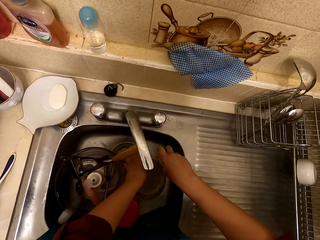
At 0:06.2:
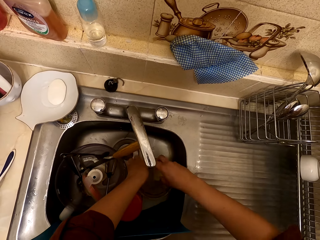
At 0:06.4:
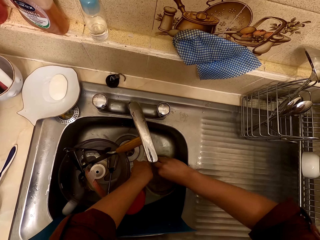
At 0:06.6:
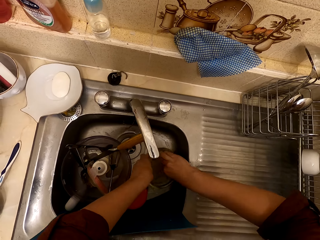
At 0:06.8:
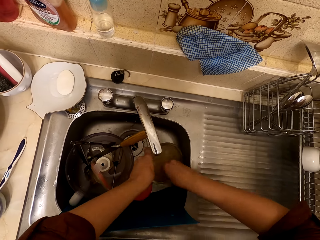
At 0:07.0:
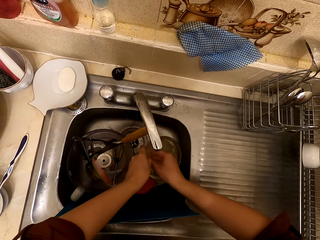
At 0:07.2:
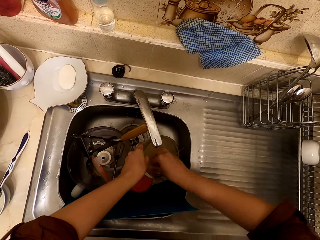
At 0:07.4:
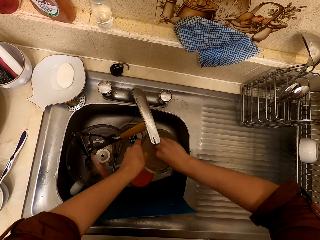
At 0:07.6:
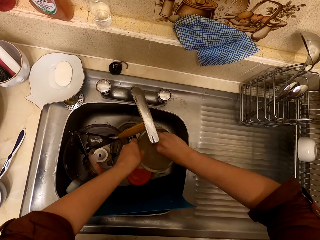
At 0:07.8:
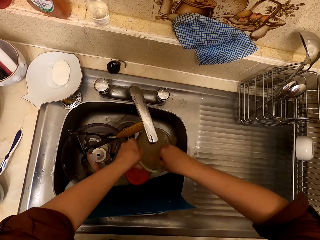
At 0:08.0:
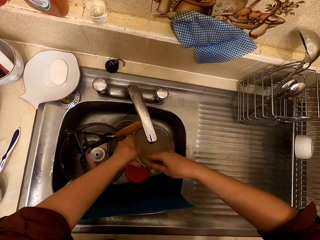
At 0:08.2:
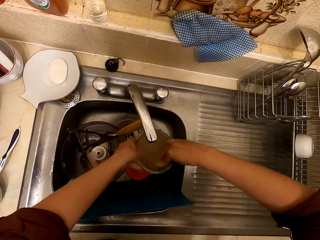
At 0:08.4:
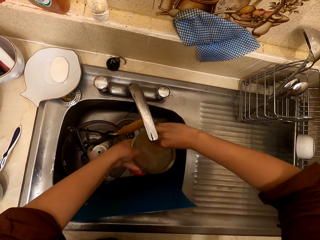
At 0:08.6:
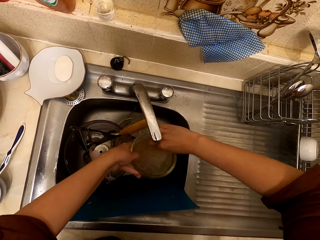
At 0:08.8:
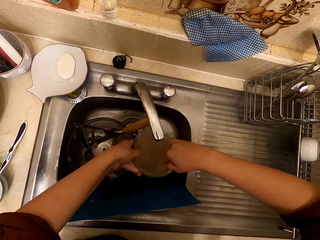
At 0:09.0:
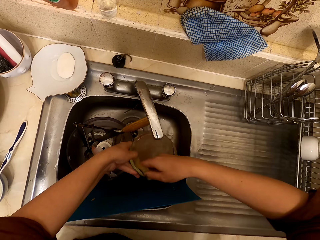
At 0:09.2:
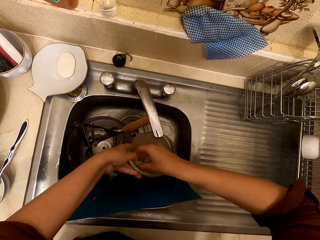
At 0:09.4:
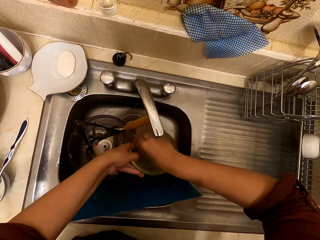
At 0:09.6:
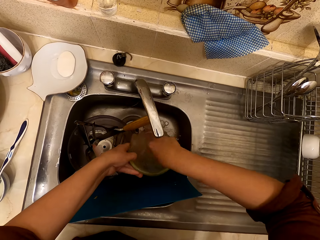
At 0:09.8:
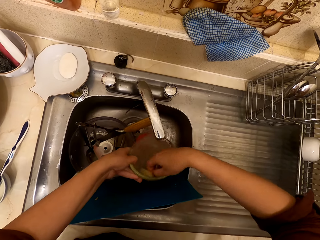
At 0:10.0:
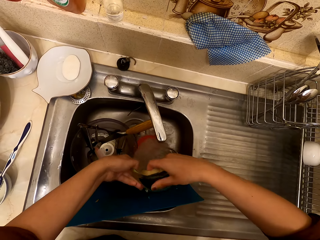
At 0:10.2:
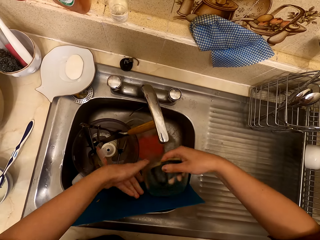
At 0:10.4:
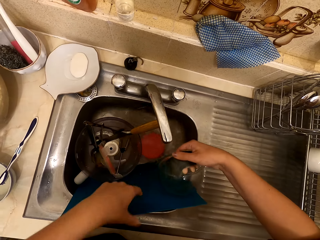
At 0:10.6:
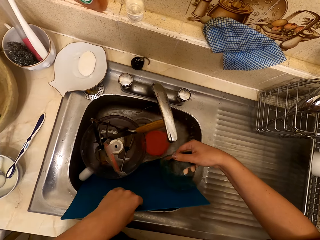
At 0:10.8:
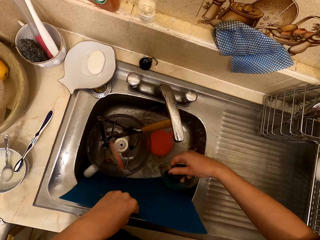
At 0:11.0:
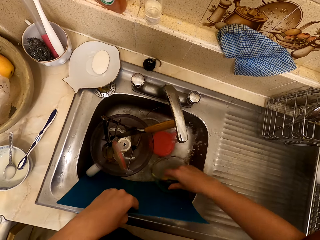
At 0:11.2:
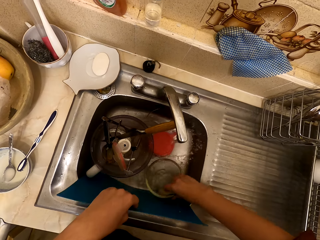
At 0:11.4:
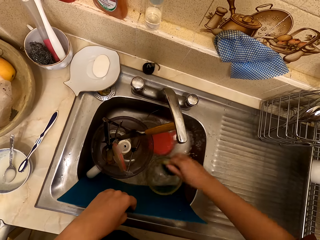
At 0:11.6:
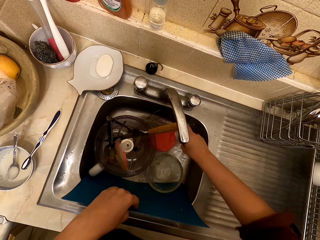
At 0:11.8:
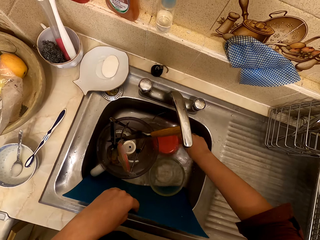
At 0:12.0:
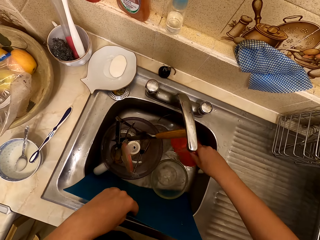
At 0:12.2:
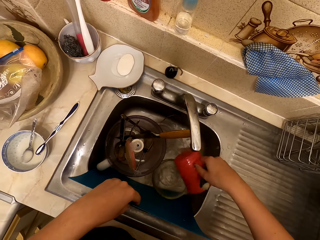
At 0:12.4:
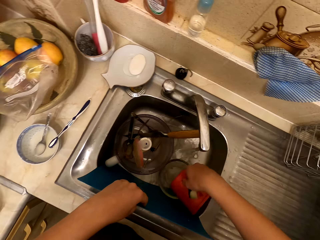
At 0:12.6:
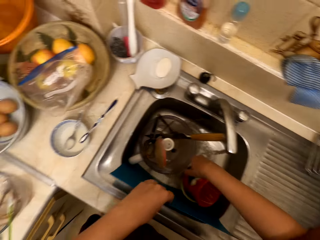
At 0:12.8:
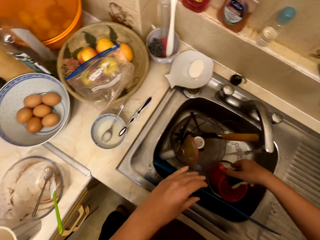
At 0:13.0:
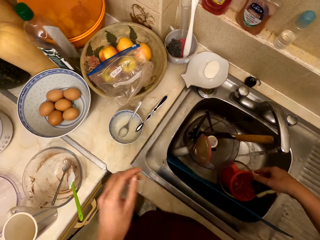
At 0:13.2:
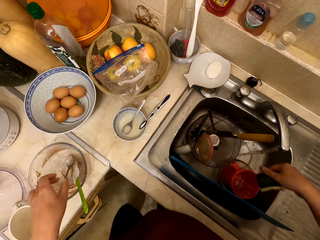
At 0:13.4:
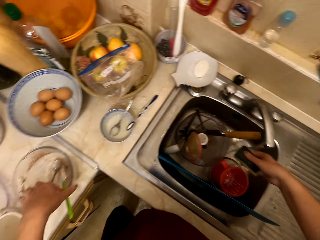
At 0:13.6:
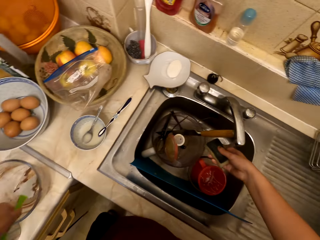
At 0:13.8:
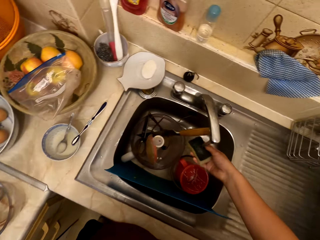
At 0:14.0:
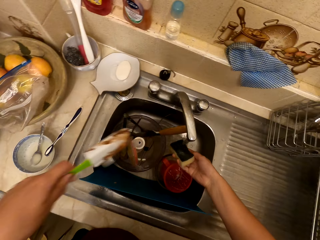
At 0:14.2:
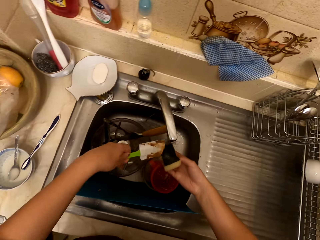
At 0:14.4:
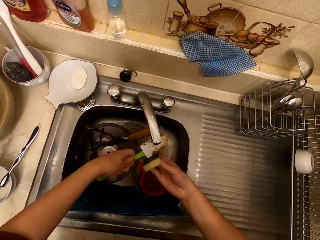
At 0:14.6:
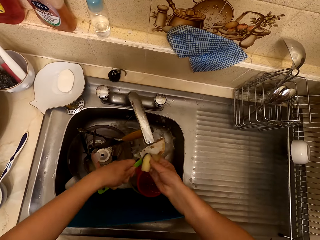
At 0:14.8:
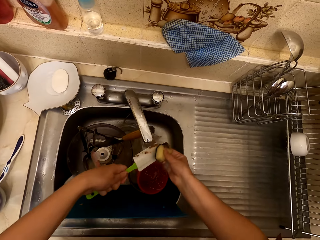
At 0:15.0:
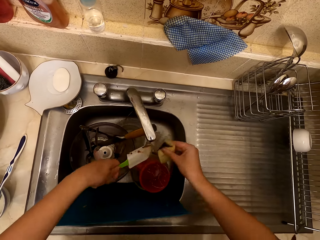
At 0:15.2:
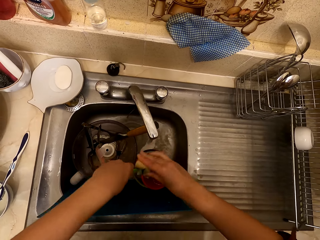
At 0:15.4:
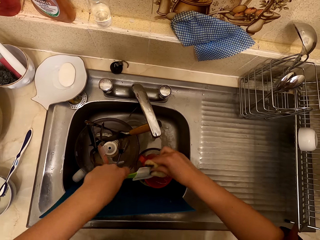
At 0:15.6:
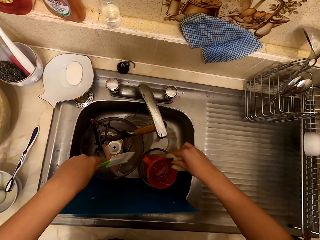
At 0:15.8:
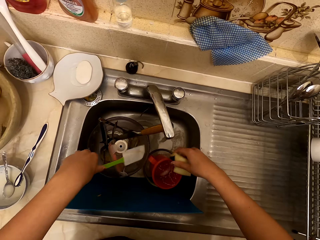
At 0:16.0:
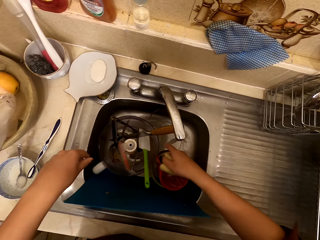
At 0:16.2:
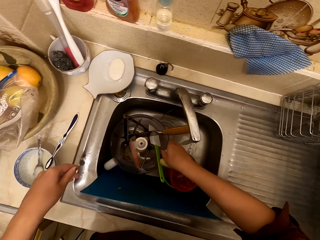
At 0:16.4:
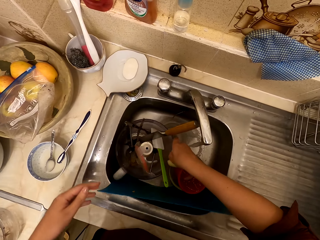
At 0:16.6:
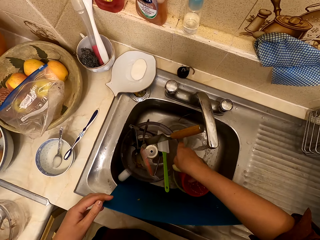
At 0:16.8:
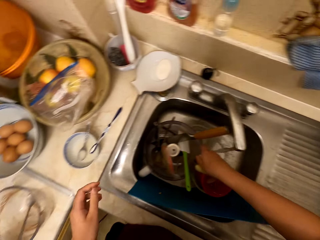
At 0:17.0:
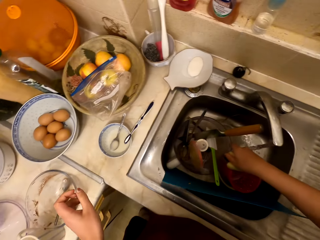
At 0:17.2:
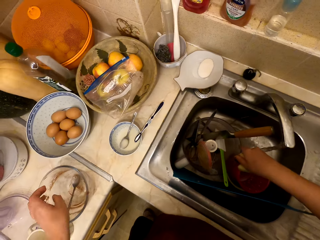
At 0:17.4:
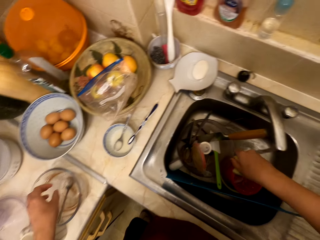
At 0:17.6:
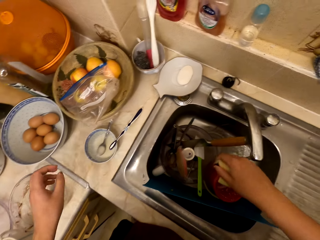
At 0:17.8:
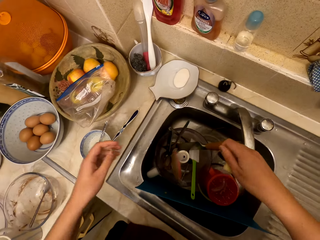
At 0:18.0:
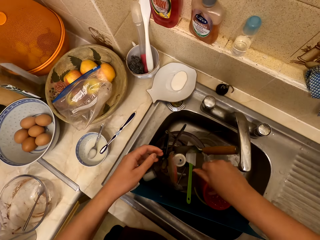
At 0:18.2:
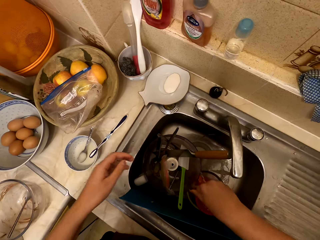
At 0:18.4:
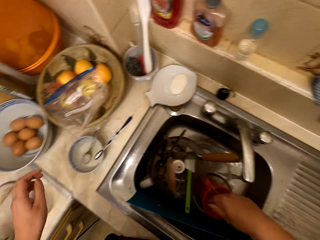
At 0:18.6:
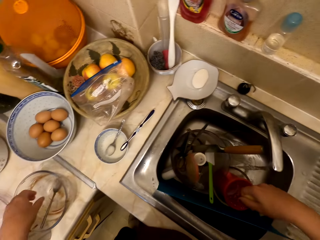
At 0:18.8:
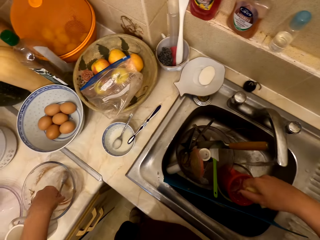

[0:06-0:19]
The camera wearer picks up the sponge. They wash the bowl with the scouring pad. They pour water from the bowl. They pick up the jug and put the jug in the bowl. They hold the scraper or baking spatula. They pick up the baking spatula. They wash the scraper. They put the baking spatula in the sink. They hold the bowl.

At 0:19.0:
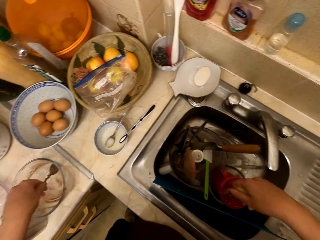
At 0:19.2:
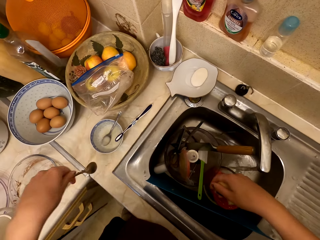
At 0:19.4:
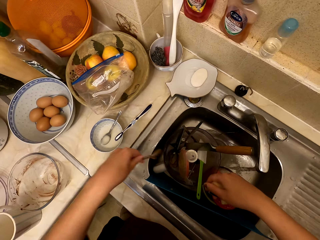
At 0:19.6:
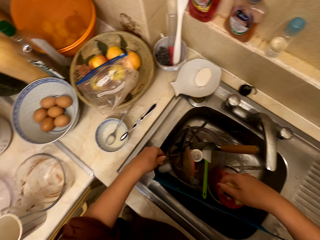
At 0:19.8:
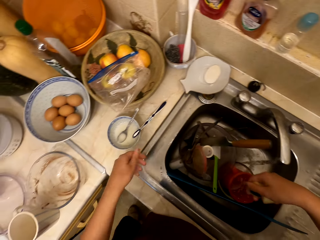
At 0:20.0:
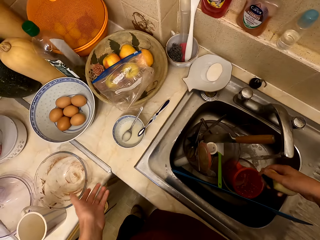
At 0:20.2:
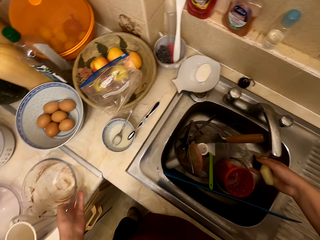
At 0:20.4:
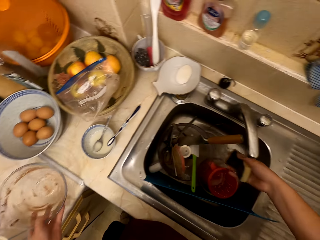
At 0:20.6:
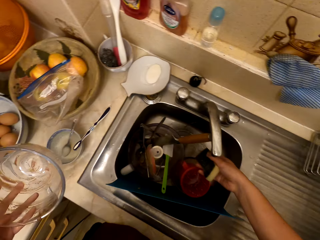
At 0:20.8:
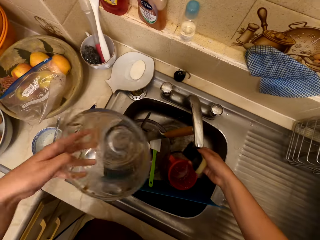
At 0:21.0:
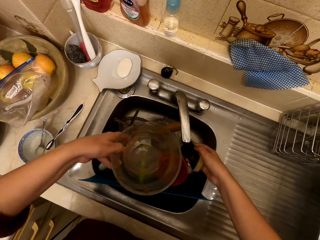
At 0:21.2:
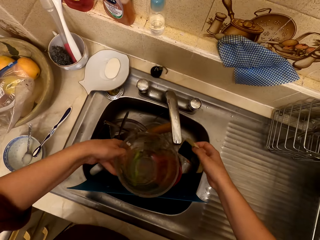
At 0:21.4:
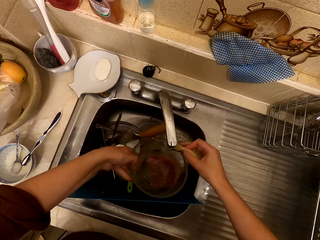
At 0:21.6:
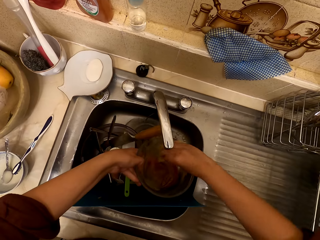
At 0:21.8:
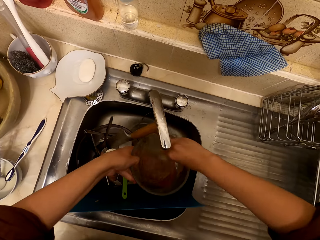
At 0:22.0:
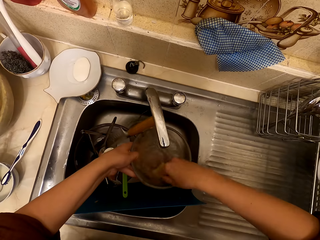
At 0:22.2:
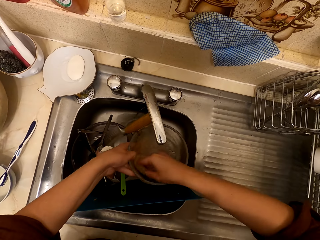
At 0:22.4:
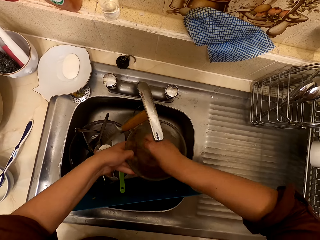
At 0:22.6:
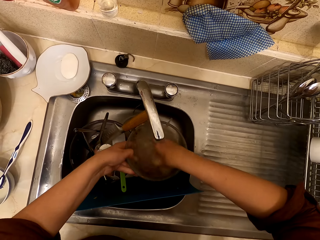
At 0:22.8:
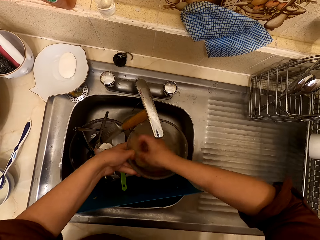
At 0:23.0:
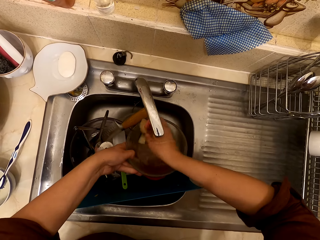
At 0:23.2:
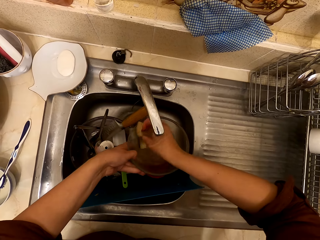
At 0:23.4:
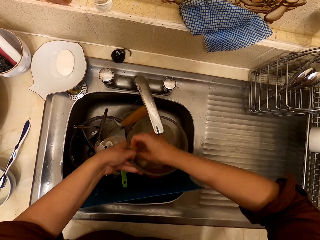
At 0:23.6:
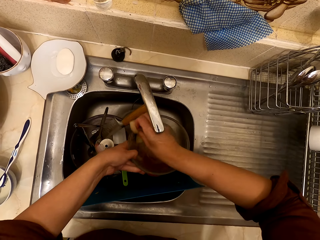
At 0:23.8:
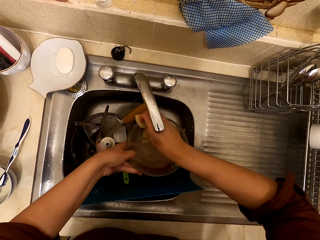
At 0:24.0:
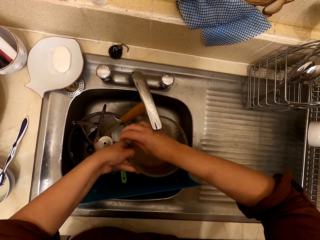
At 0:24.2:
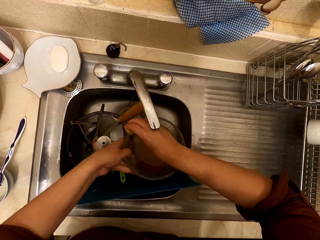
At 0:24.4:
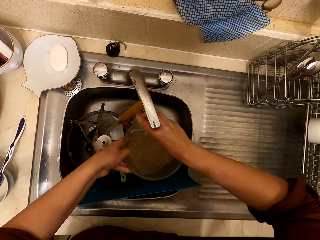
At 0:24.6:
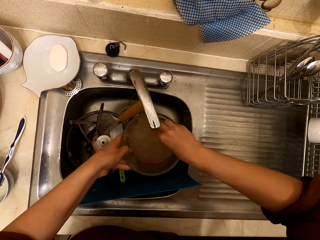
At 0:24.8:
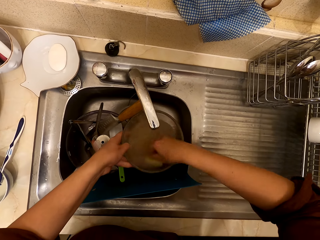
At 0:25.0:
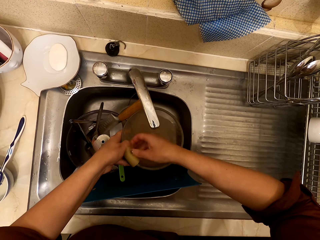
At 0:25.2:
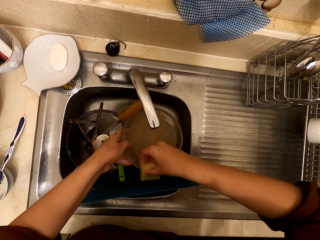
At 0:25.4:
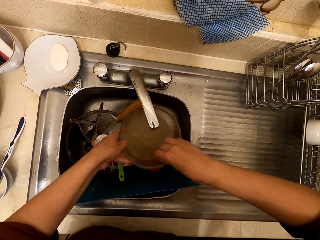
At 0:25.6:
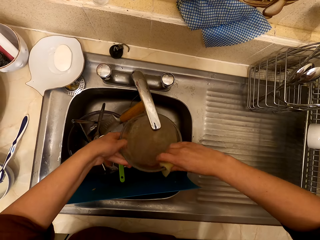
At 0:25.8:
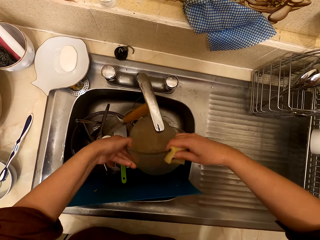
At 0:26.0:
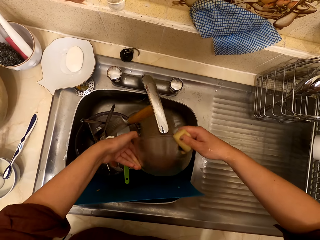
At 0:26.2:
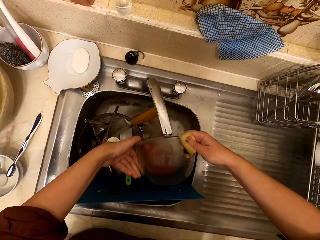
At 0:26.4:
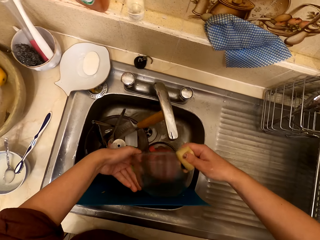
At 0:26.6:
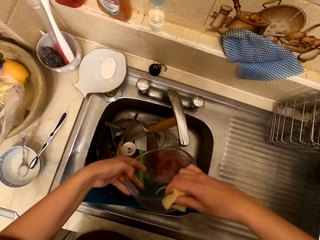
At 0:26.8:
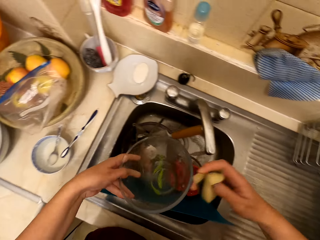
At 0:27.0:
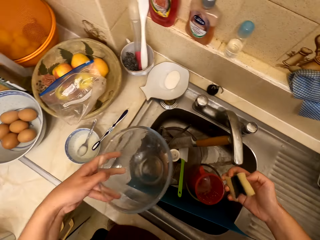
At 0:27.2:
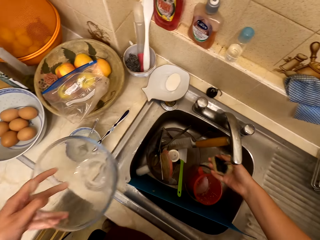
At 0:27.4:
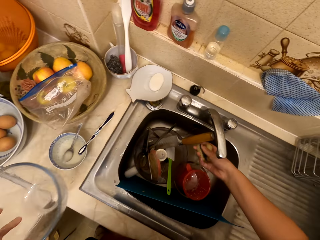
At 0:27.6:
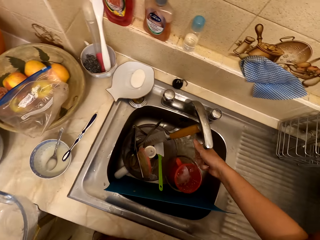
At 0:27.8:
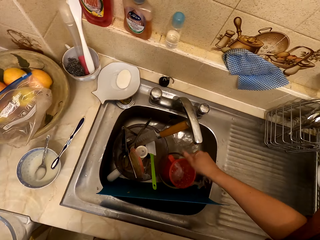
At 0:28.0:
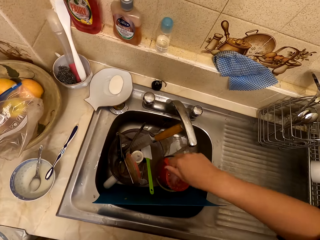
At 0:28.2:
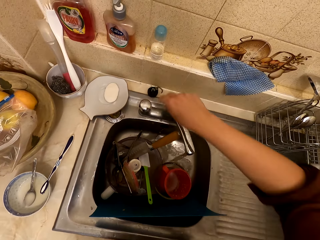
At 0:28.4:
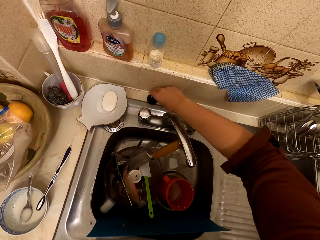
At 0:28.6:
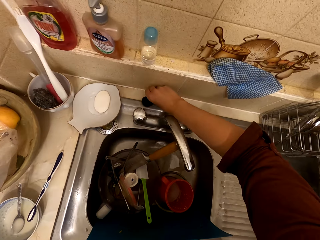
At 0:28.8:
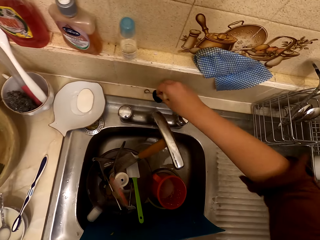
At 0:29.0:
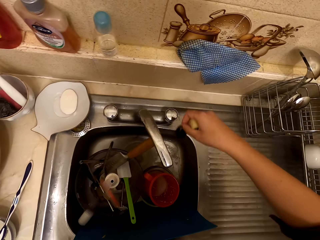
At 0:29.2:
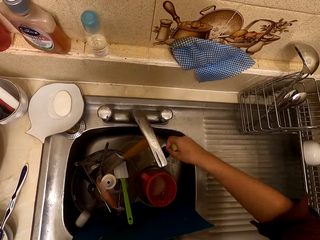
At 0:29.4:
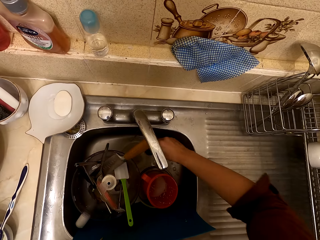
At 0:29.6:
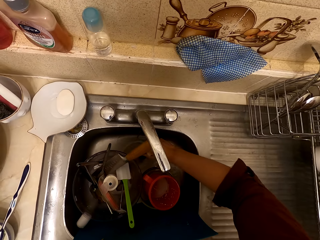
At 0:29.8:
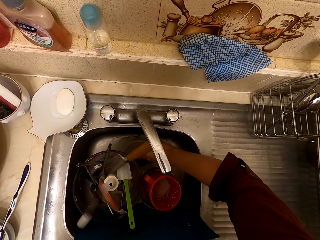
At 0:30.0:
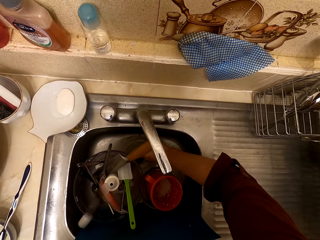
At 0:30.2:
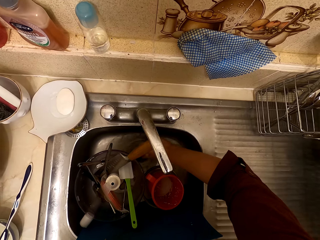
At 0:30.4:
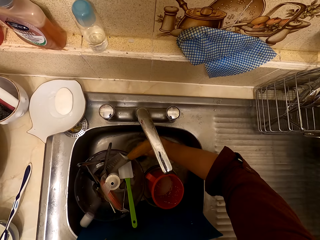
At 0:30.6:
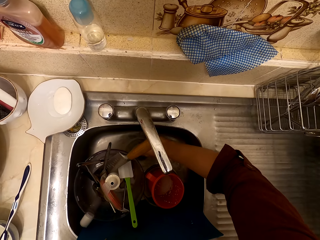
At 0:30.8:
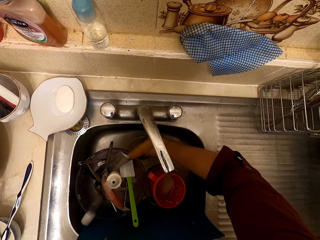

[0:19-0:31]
The camera wearer picks up a spoon from the bowl. They put the spoon in the sink. They pick a bowl from the kitchen counter, hold the bowl and wash the bowl with the scouring pad. They pour water from the bowl. They squeeze the sponge. They pick the sink seal or water stopper from the sink. They pick up the water stopper in the sink.
